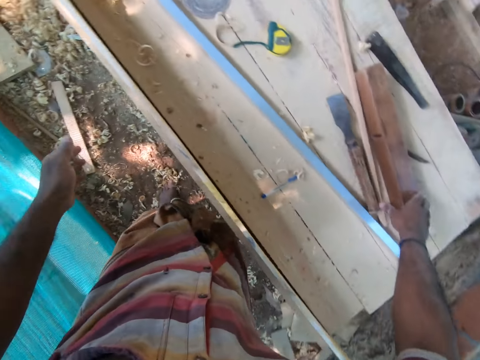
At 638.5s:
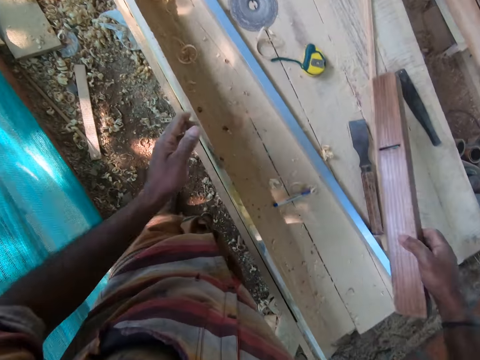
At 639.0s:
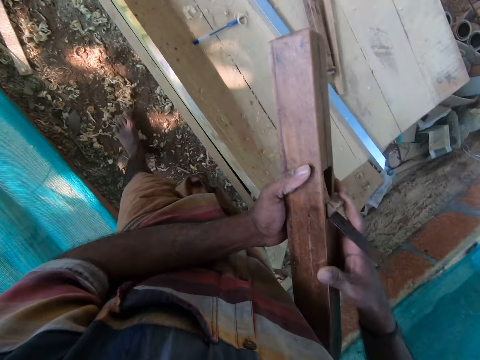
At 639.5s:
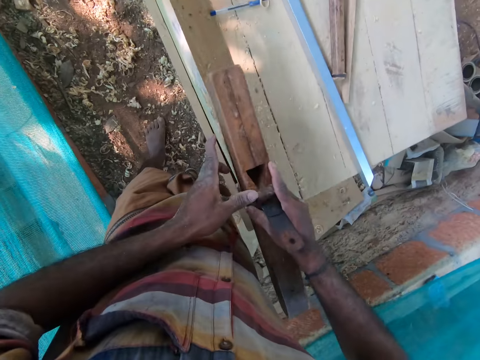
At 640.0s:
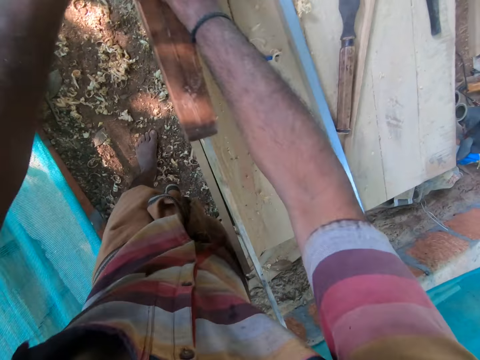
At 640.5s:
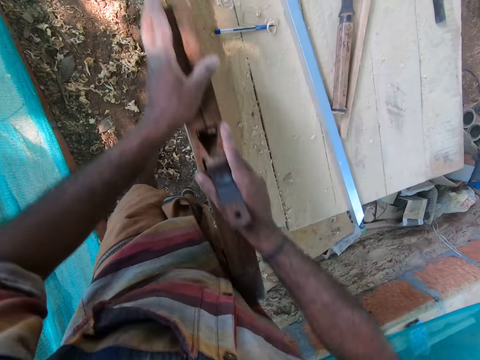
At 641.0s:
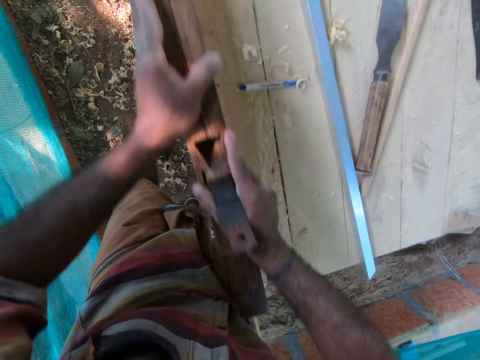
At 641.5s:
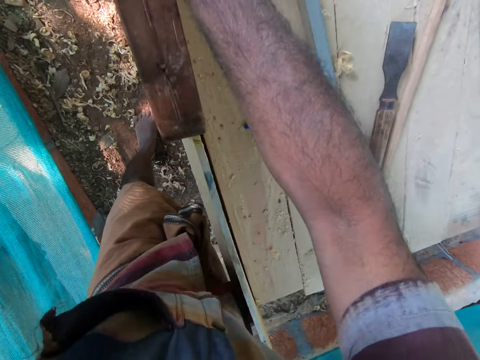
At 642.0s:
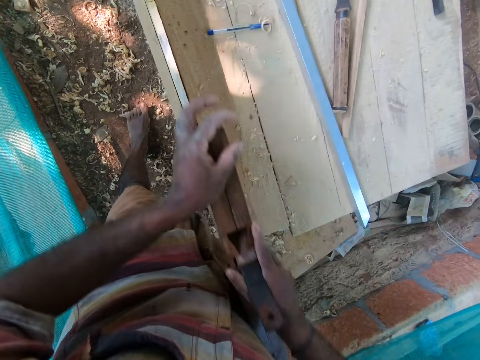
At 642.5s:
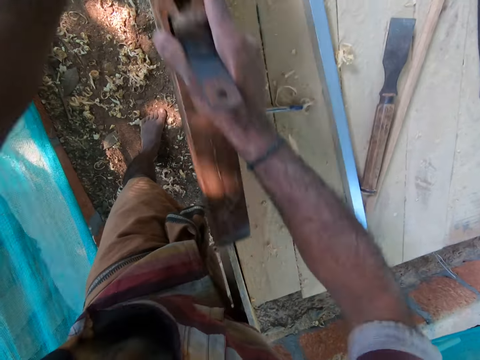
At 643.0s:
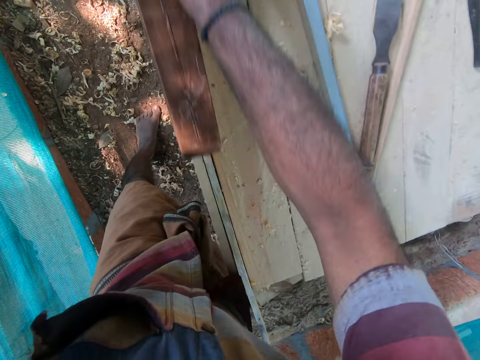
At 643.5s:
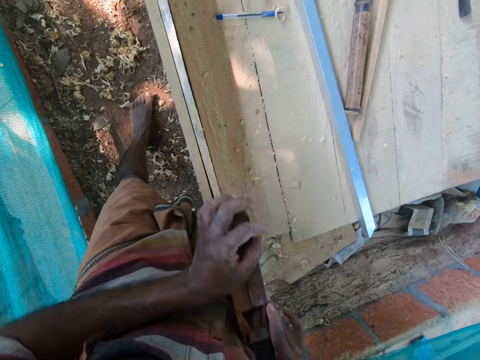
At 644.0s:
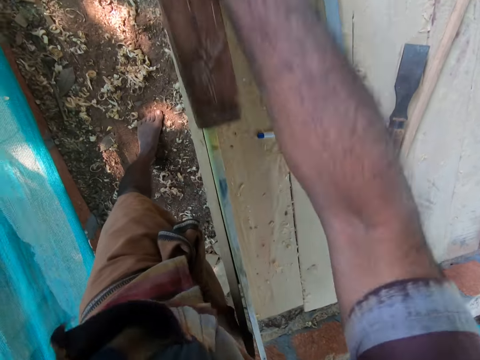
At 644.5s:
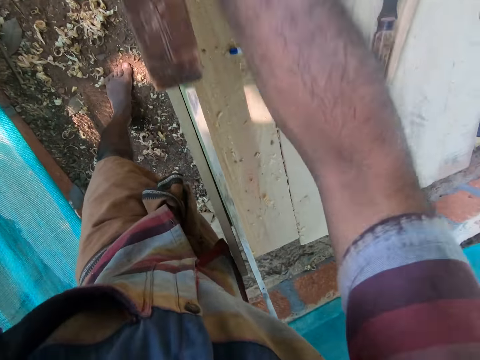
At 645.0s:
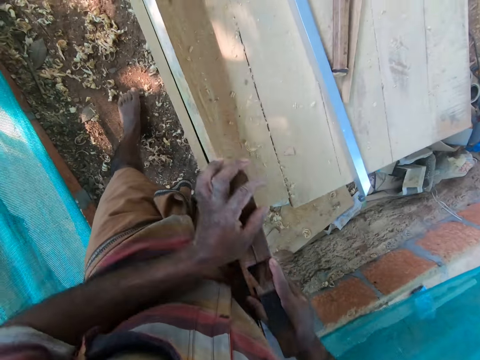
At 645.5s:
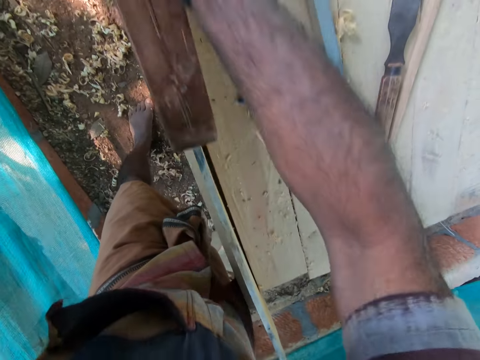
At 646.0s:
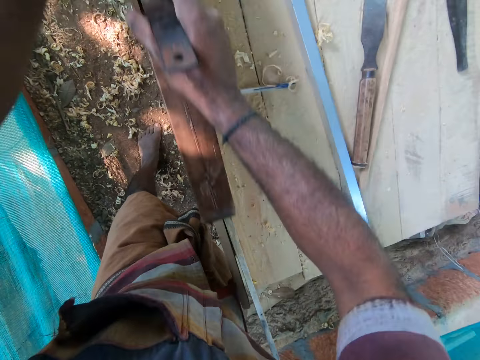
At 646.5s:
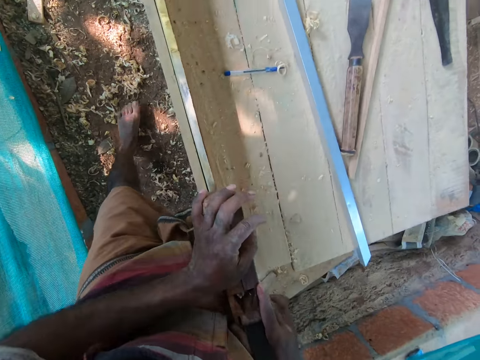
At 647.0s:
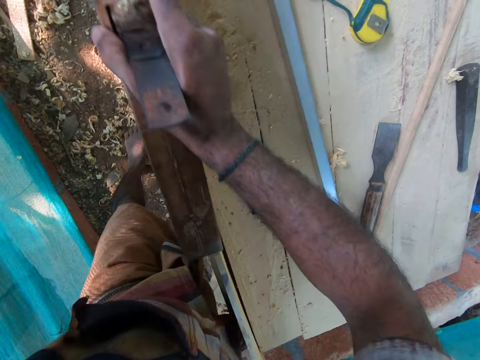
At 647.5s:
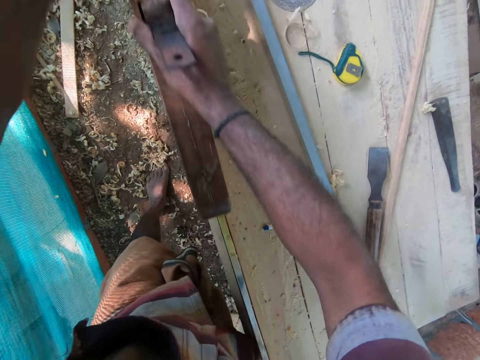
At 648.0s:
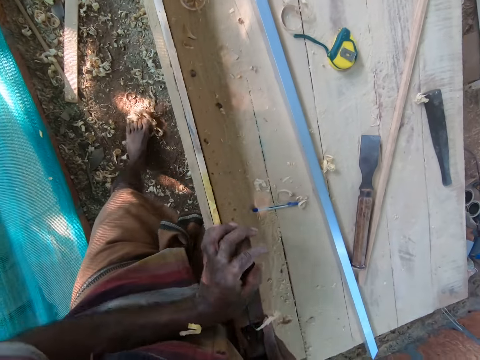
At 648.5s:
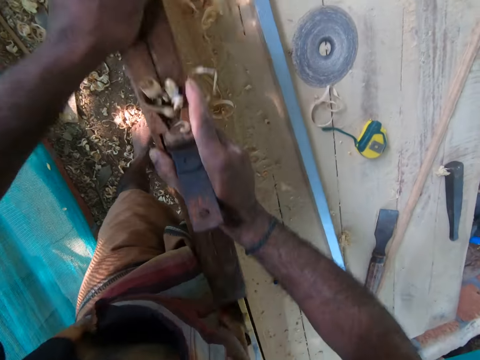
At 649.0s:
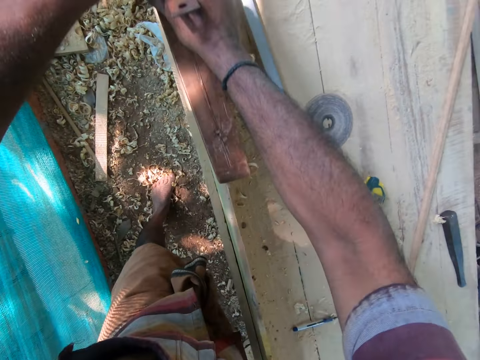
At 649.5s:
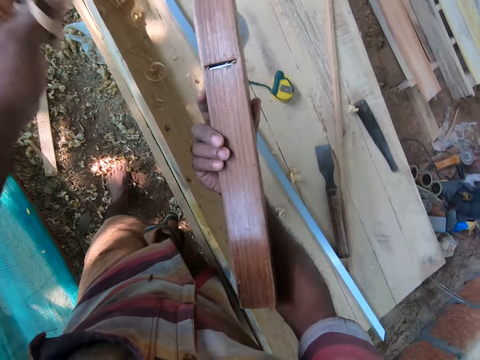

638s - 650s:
The camera wearer picks up the jack plane from the table with his right hand. He holds the jack plane with both hands. He smoothens the plank on the table with the jack plane in both his hands.

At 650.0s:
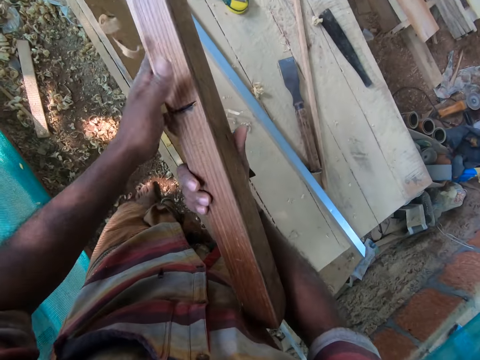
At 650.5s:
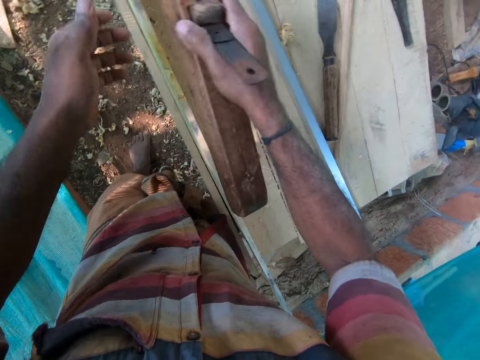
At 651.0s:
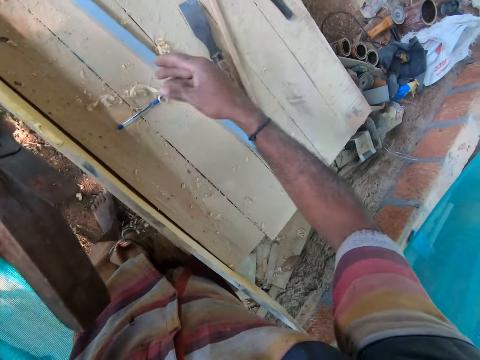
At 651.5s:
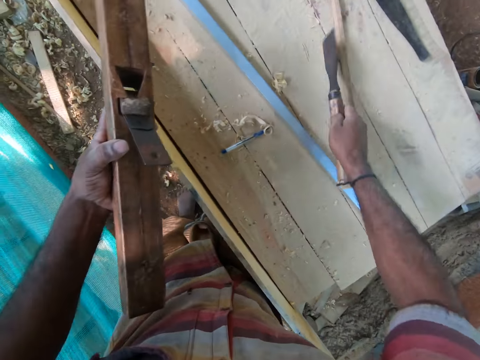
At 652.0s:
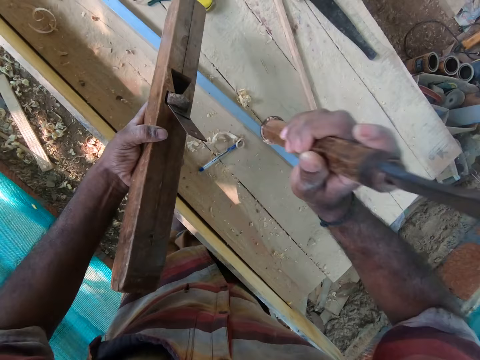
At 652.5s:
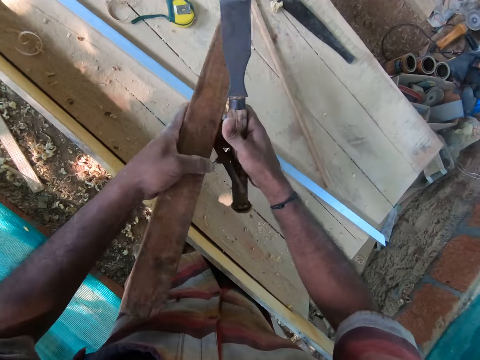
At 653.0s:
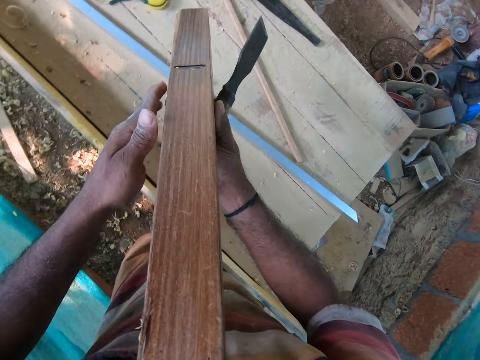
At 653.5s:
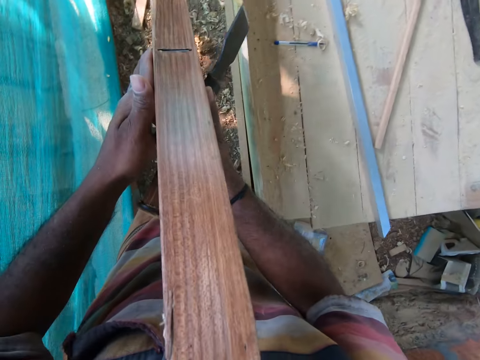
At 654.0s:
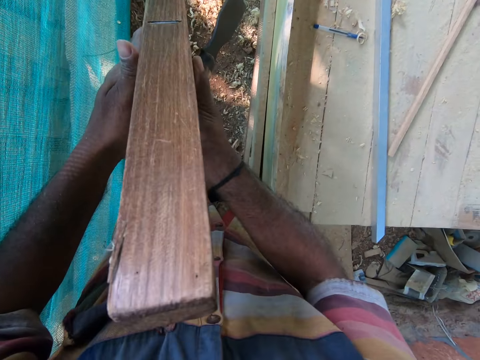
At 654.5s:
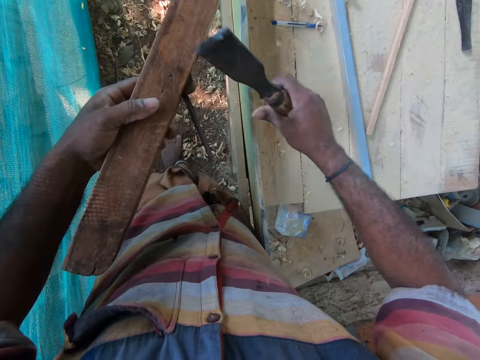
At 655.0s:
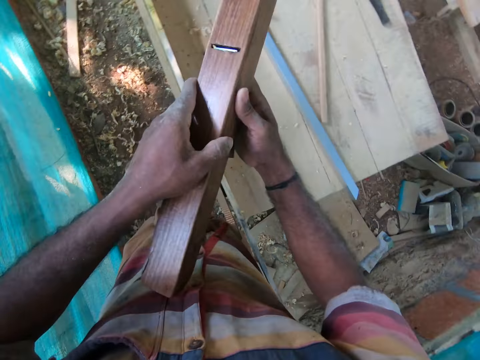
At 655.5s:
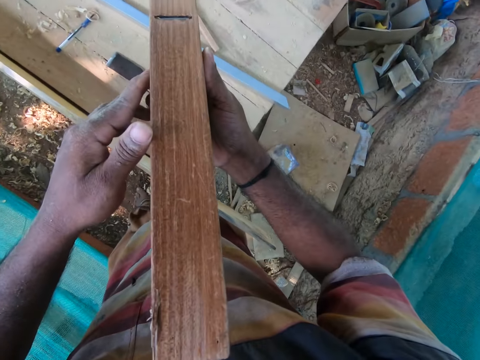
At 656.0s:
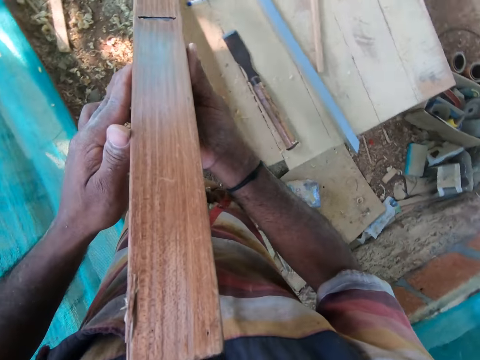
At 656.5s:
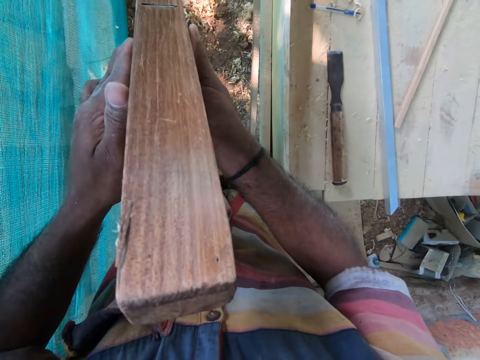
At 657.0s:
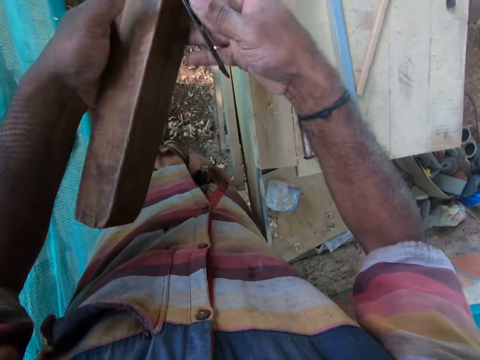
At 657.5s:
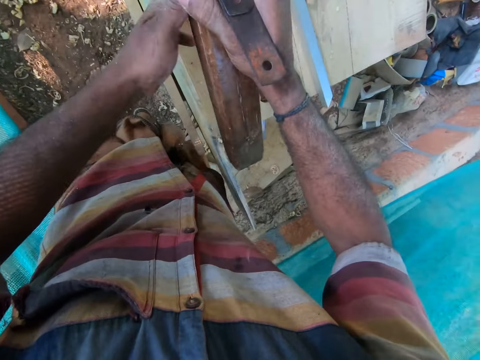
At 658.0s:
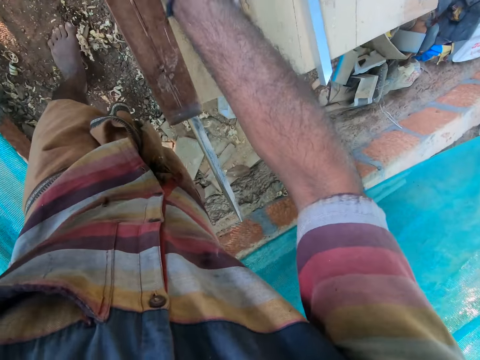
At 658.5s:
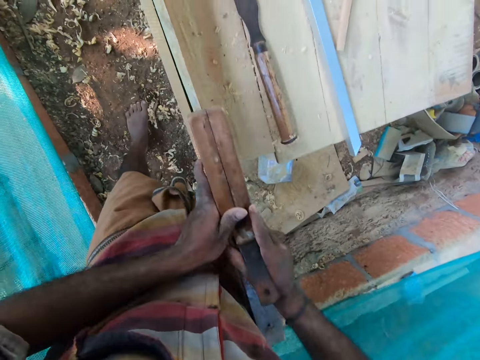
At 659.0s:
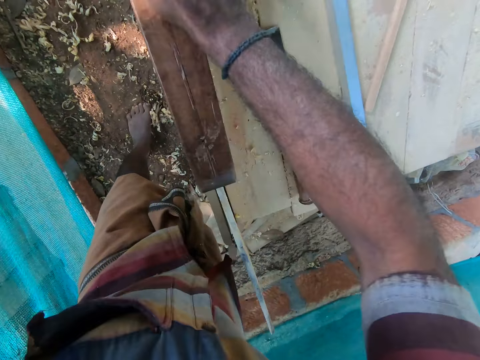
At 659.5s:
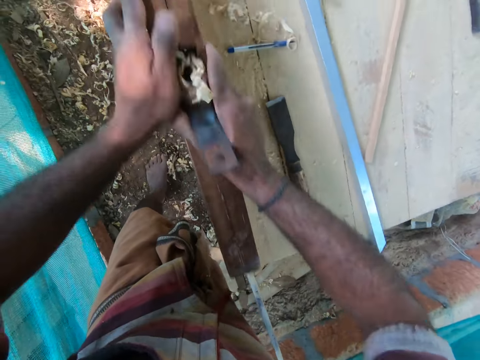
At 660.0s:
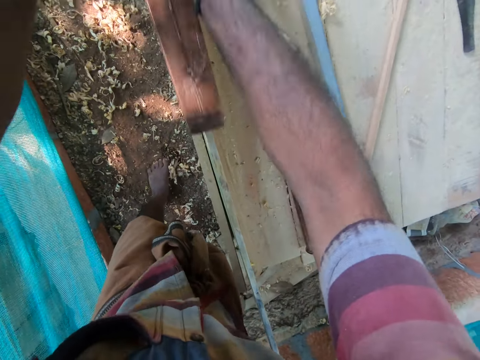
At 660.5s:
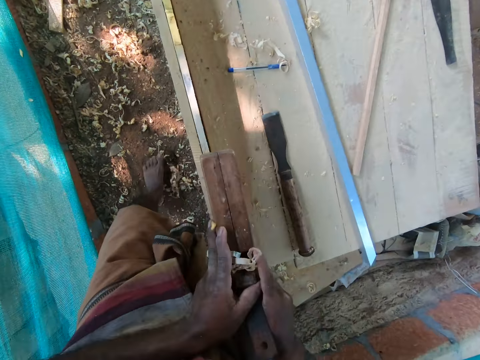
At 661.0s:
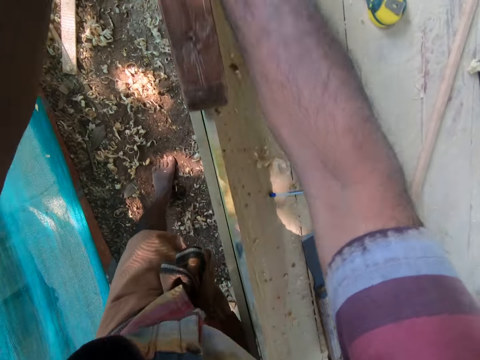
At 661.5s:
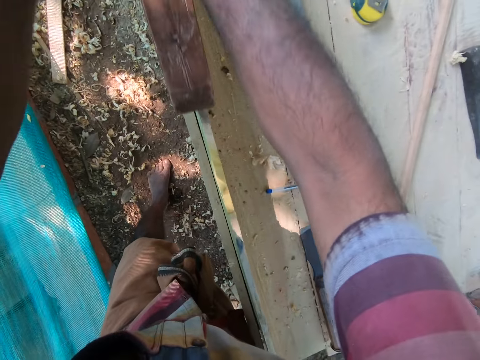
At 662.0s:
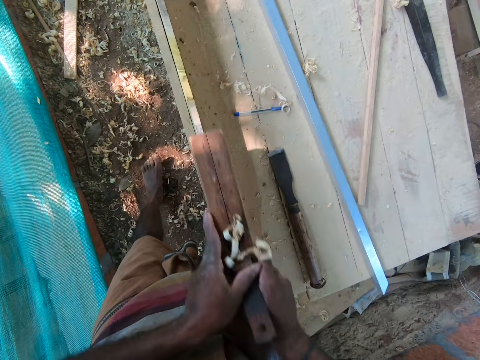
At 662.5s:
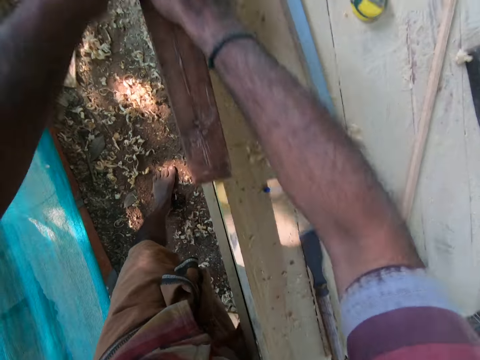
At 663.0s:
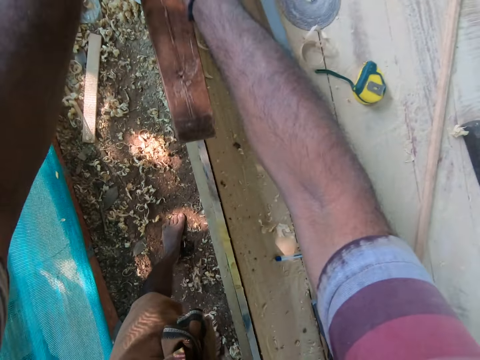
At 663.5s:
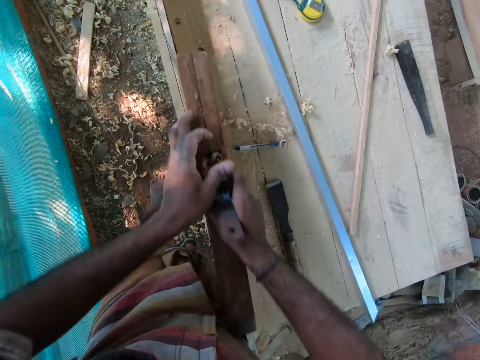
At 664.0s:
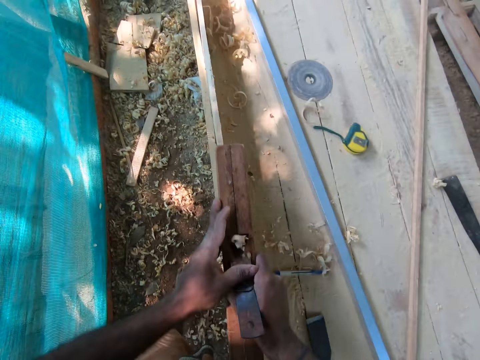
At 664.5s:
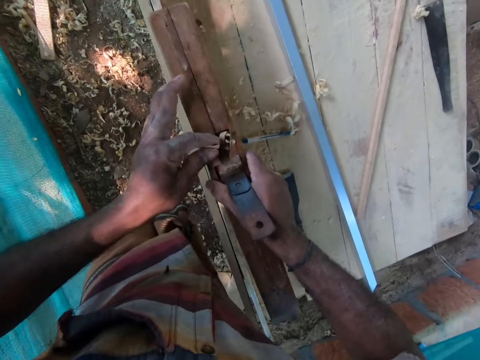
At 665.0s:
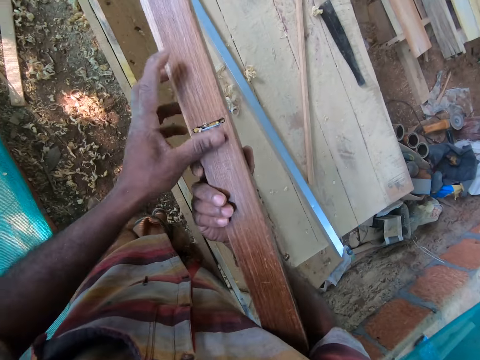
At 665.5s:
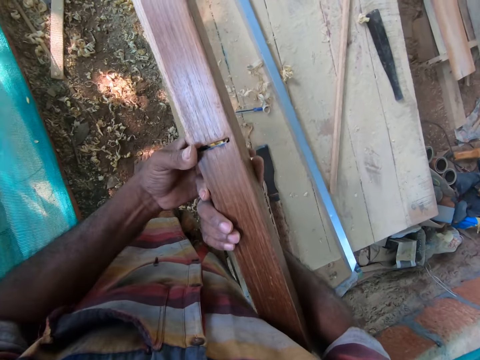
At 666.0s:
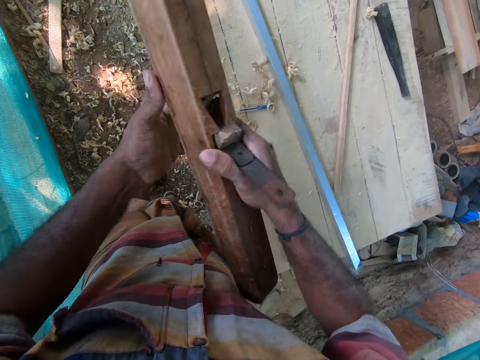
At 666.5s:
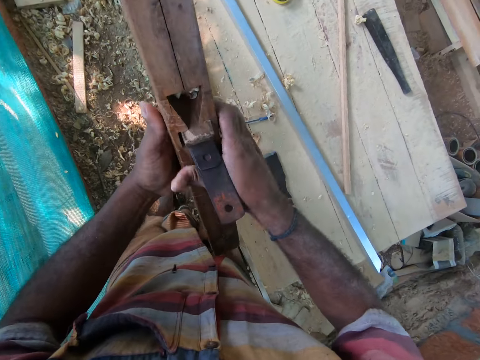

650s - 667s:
The camera wearer removes sawdust from the jack plane or wood planer in his right hand with his left hand. He turns the wood planer on the hand. He passes the jack plane from his right hand to his left hand. He picks up the chisel from the table with his right hand. He hits the chisel on the jack plane in his left hand with his right hand. He passes the jack plane from his left hand to his right hand. He looks at the wood planer. He passes the jack plane from his right hand to his left hand. He drops the chisel on the table with his right hand. He holds the jack plane with both hands. He turns the wood planer on the hands. He looks at the wood planer. He trims a wood. He cleans sawdust from the jack plane in his right hand with his left hand. He smoothens the plank on the table with the jack plane in both his hands. He moves a hand on the wood planer. He passes the jack plane from his right hand to his left hand.
